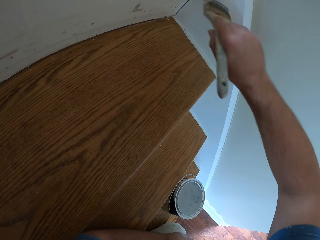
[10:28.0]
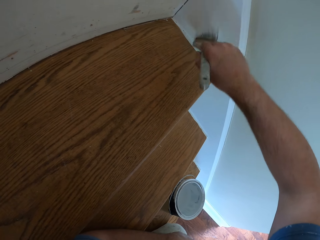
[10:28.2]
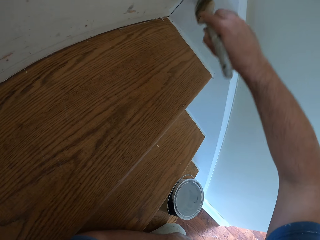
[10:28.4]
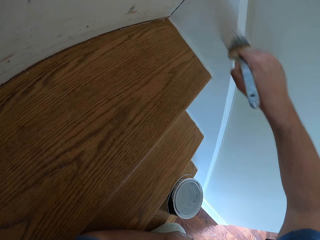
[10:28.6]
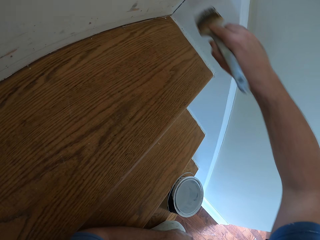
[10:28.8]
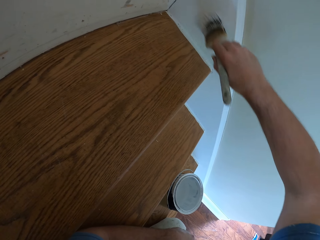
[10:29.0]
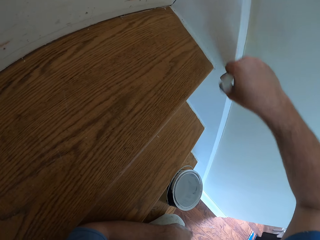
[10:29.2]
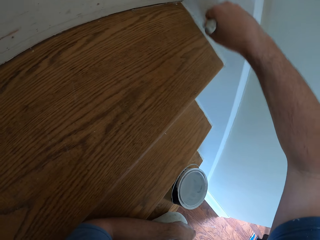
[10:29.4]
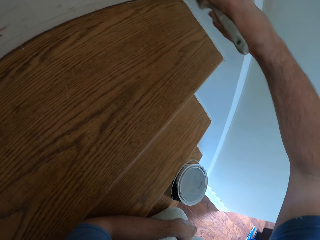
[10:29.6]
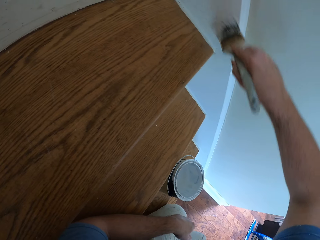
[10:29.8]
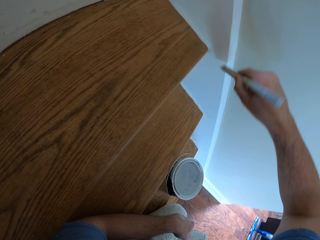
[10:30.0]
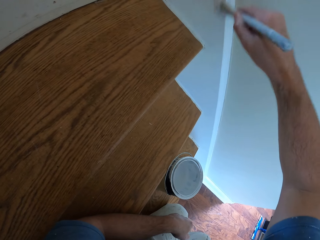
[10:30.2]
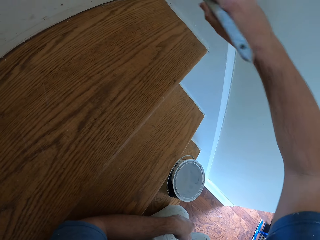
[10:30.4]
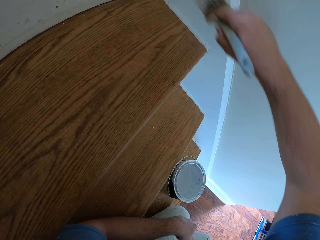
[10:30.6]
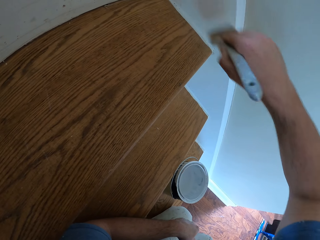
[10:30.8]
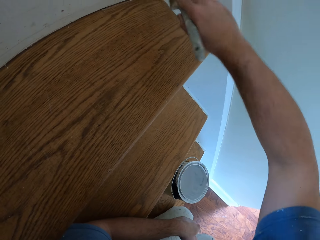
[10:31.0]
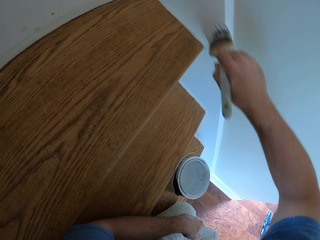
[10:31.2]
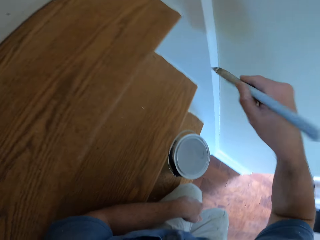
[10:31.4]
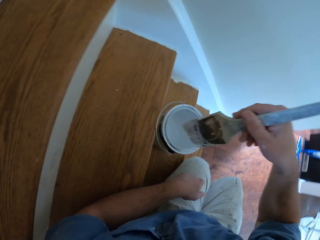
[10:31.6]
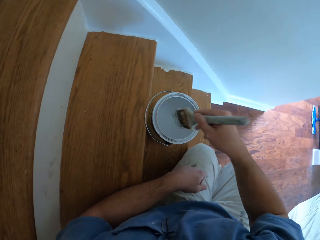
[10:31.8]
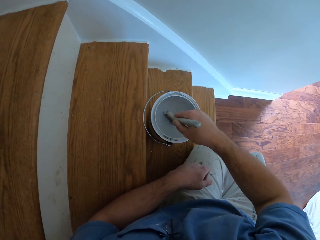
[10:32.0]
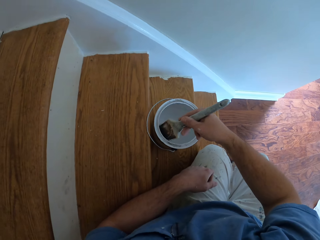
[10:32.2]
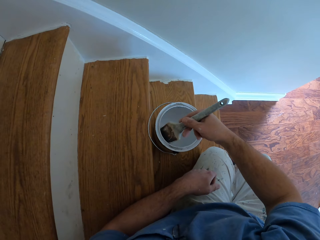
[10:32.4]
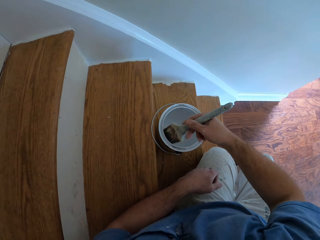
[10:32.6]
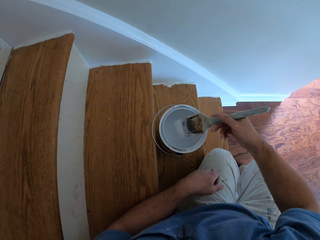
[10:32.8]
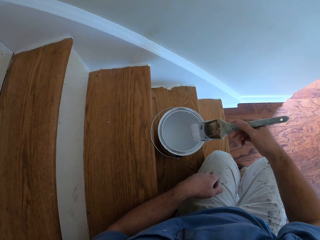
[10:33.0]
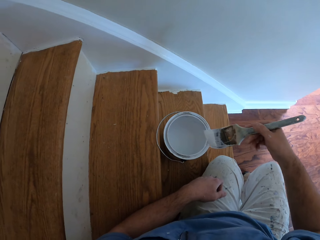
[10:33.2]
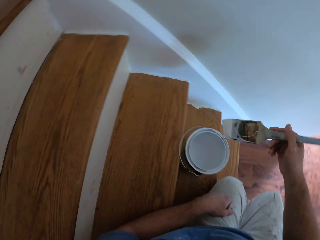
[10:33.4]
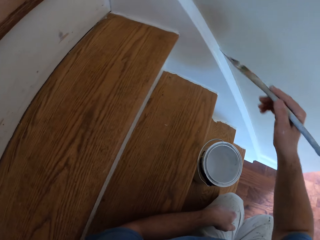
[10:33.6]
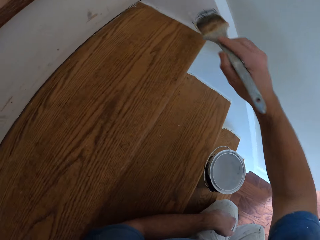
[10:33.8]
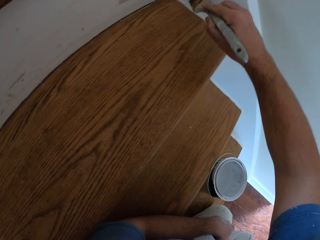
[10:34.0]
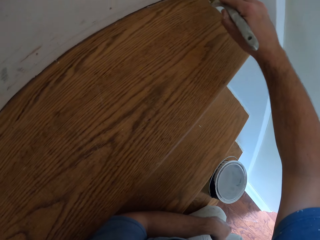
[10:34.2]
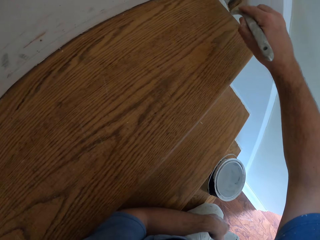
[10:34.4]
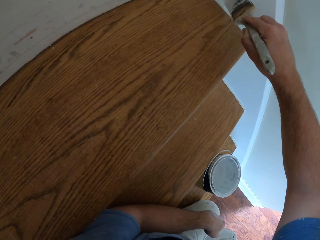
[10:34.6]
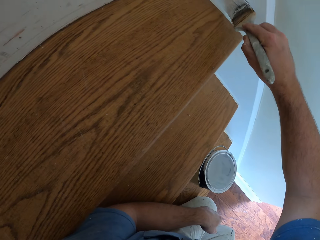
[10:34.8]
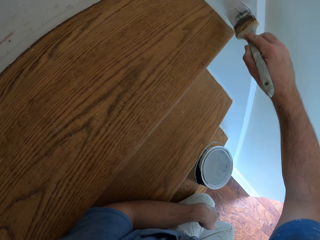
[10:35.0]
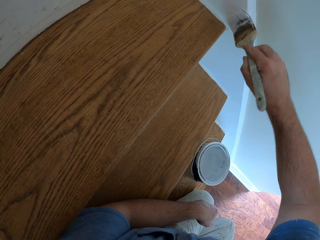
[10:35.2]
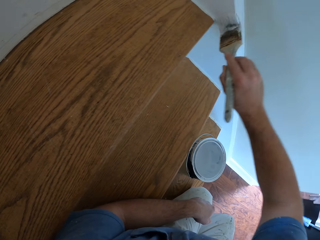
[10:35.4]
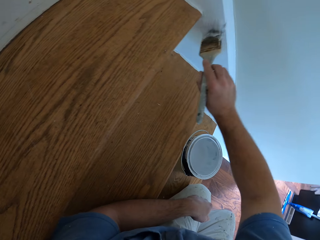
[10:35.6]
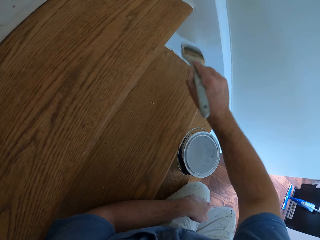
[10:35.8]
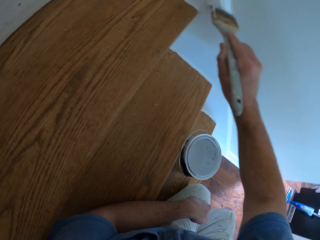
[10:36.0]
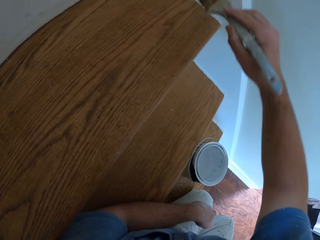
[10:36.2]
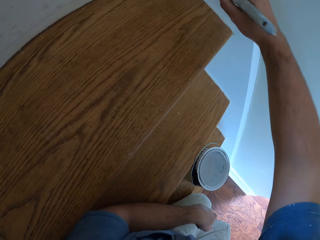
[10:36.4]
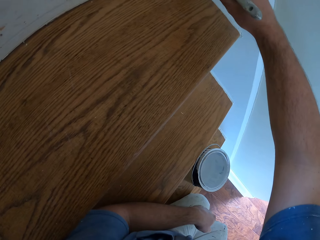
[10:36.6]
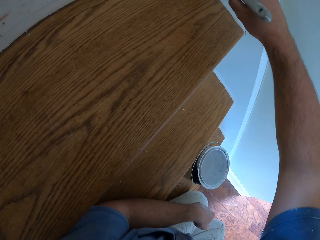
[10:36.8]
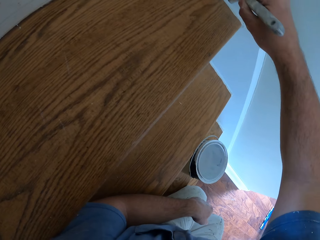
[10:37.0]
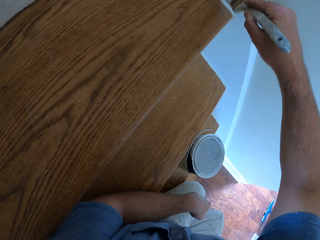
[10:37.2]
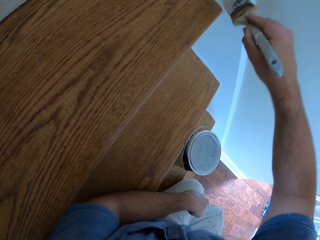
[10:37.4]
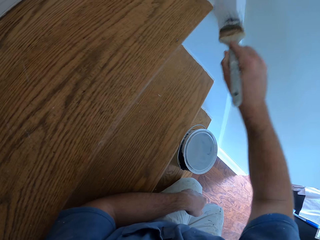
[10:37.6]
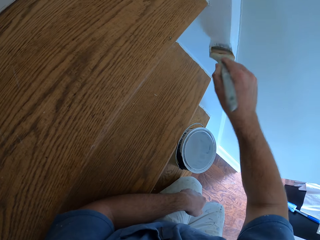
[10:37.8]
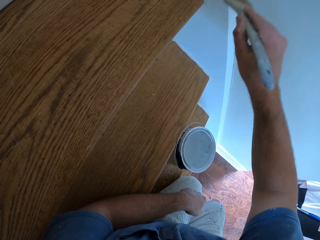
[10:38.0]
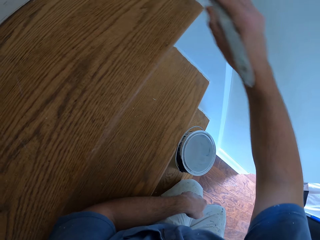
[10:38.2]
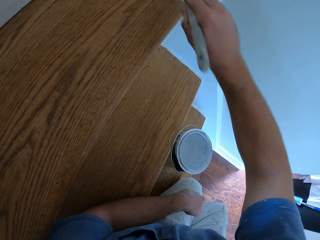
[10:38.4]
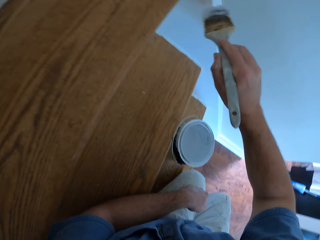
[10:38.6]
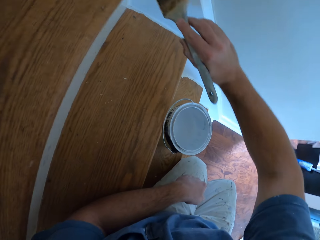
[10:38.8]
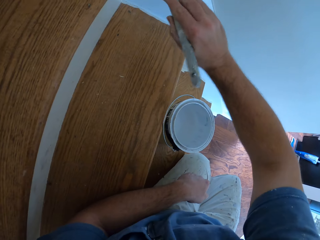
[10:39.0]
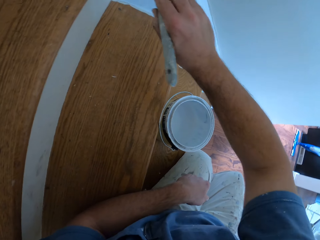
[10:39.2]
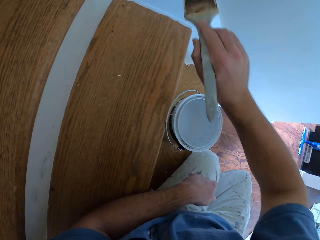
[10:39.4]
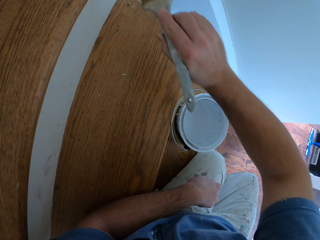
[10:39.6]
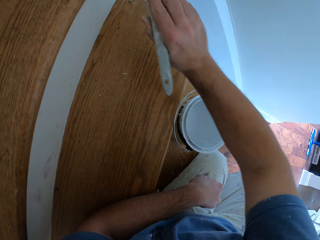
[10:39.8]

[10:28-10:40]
The camera wearer dips the paint brush into the paint container. They paint the staircase white with the paint brush.

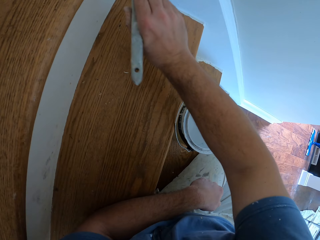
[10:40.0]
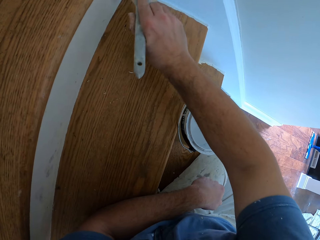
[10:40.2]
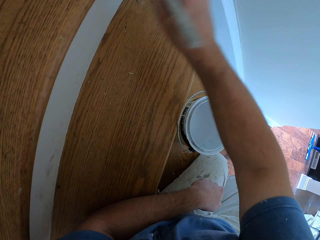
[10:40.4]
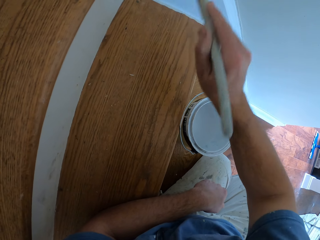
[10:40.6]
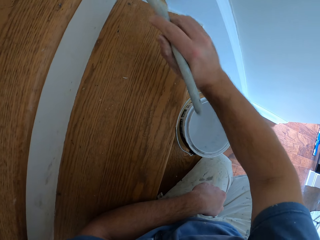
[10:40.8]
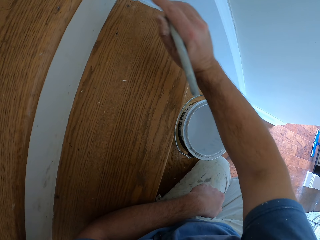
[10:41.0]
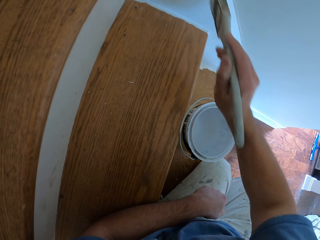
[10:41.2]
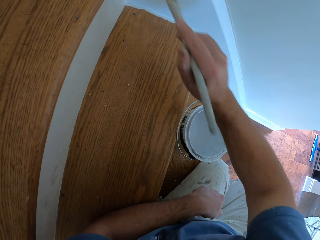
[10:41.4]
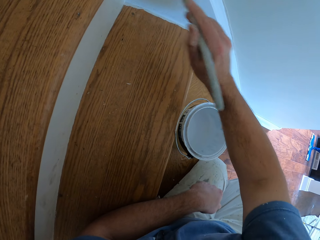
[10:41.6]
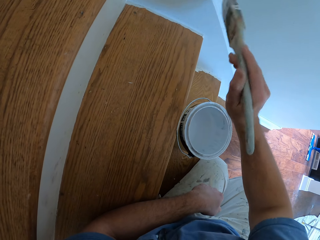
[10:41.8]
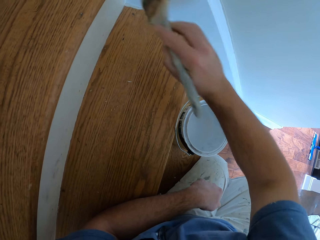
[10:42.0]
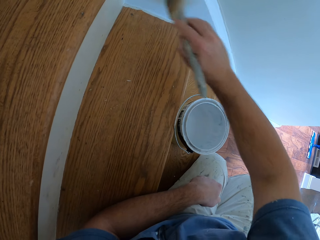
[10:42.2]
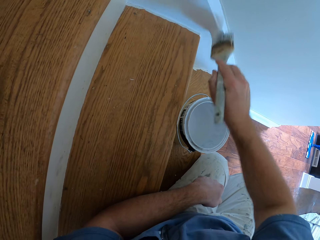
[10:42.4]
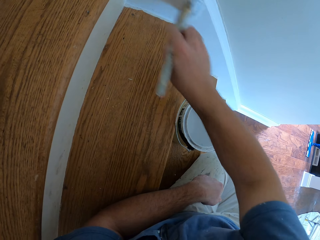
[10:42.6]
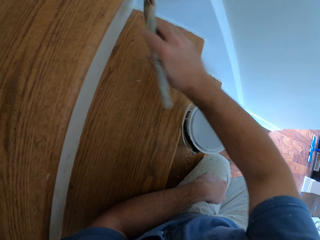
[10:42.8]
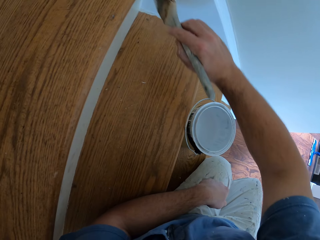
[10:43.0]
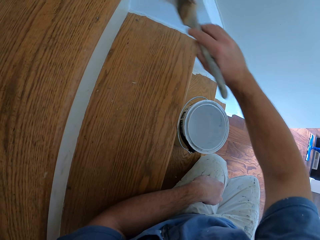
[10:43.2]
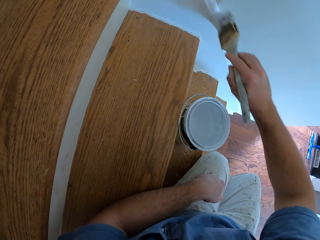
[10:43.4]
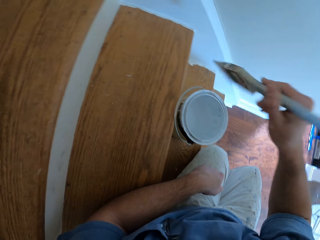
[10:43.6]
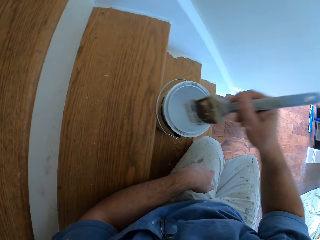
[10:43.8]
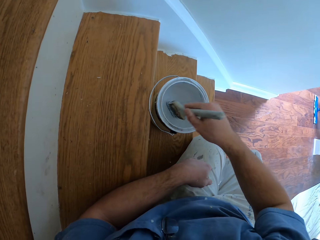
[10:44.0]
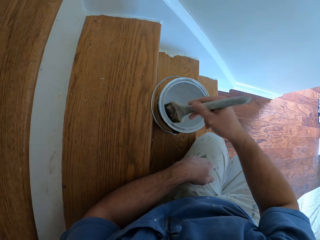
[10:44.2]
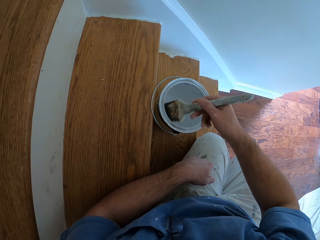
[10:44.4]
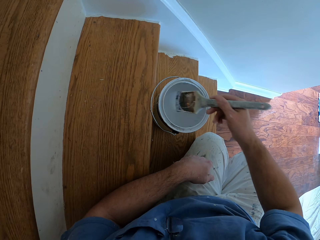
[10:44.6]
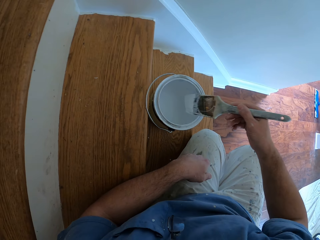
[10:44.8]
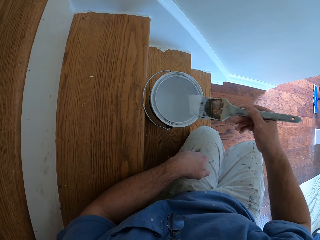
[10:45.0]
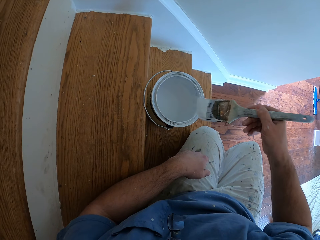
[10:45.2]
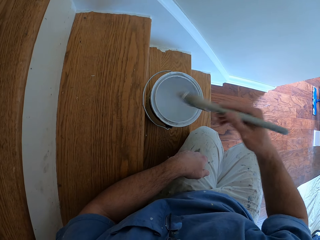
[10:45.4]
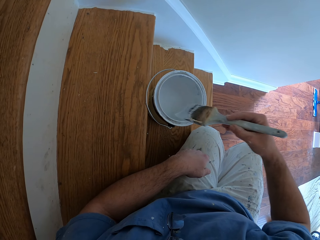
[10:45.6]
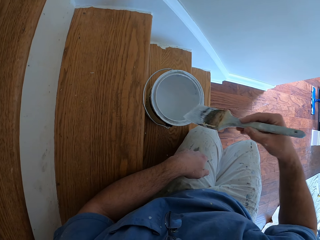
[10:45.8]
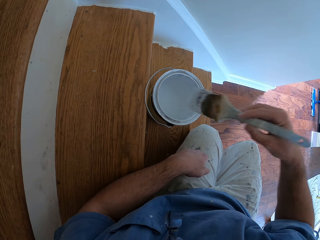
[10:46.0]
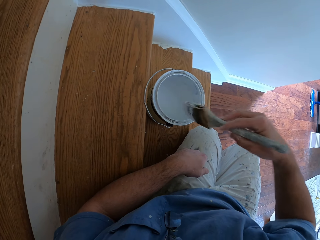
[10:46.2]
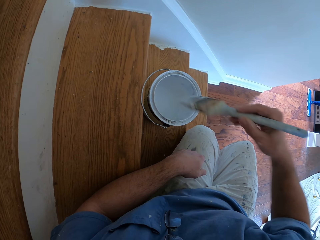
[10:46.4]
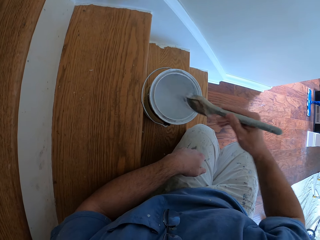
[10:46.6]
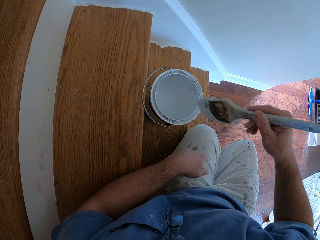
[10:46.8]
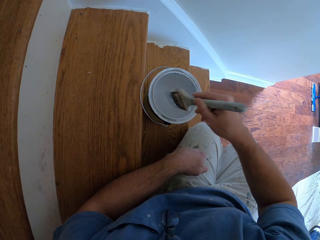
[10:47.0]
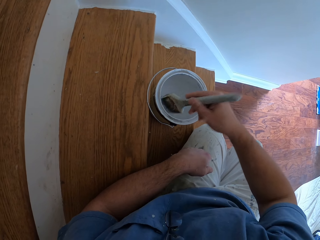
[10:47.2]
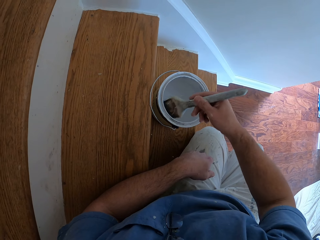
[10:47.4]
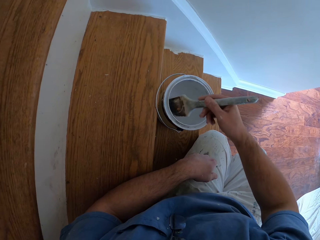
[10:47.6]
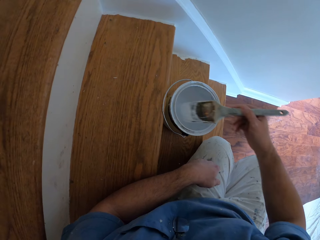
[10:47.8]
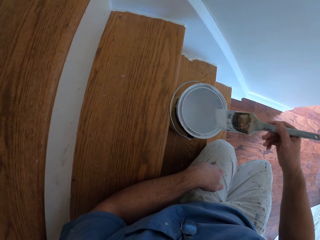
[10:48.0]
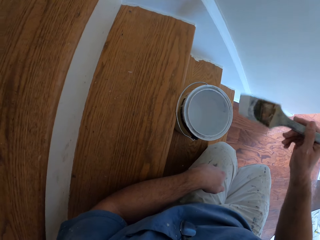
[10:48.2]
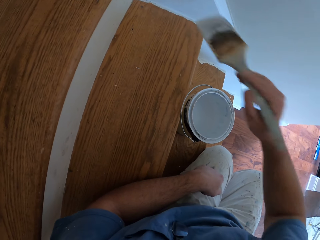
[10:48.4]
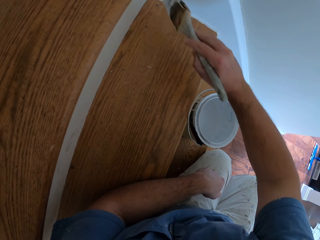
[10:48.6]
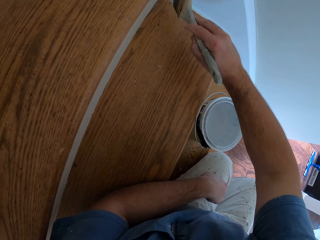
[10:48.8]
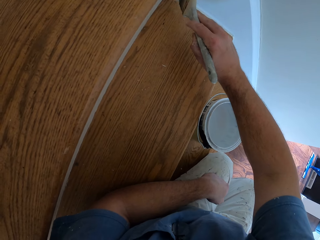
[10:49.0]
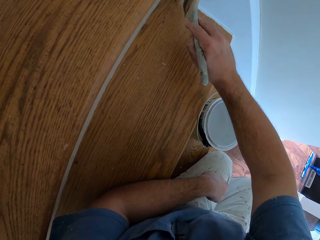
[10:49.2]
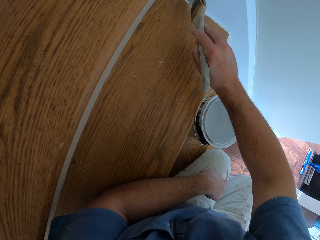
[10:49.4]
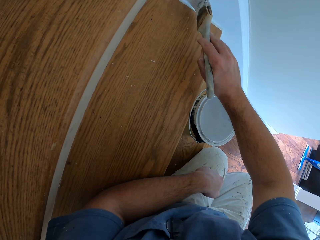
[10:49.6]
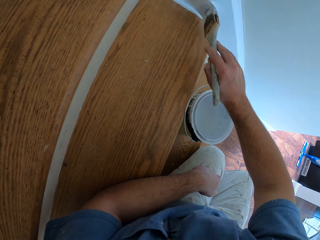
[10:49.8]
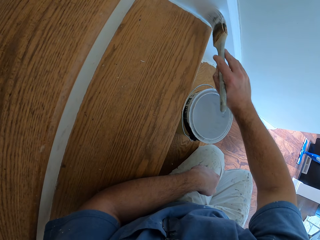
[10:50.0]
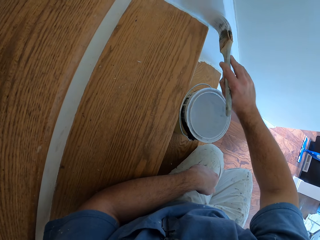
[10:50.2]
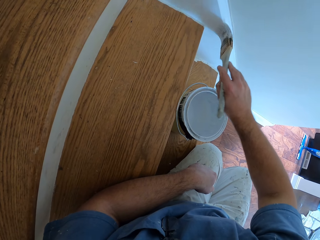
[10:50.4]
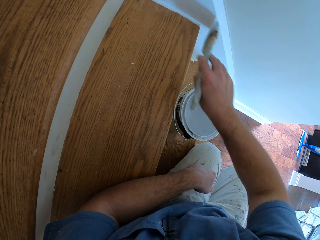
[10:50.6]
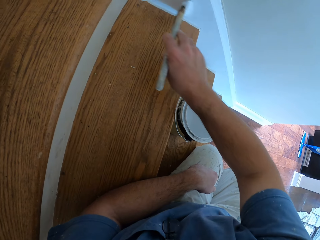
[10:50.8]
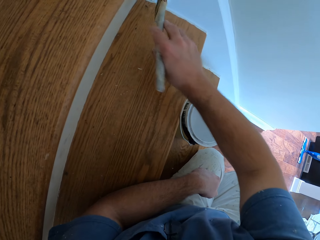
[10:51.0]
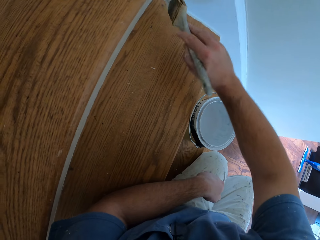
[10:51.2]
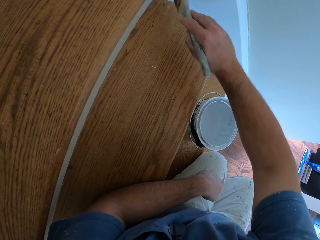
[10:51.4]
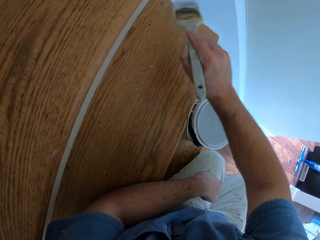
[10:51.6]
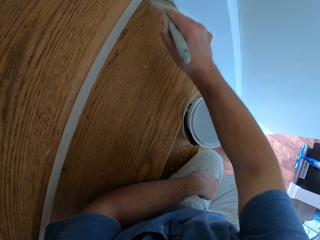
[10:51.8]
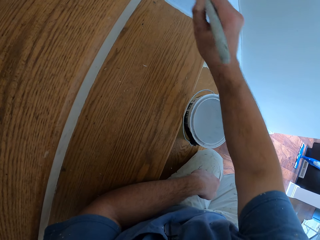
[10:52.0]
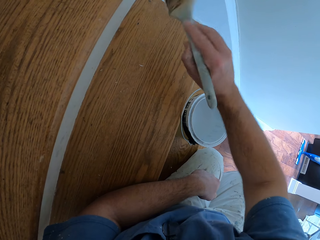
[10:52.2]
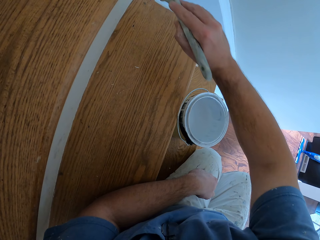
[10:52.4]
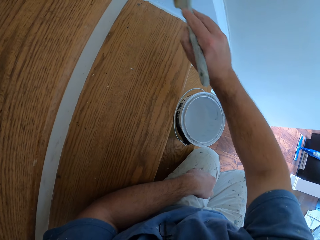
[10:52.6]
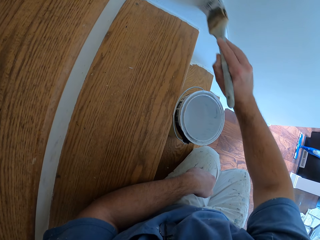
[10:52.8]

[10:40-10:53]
The camera wearer dips the paint brush into the paint container. They paint the staircase white with the paint brush.
